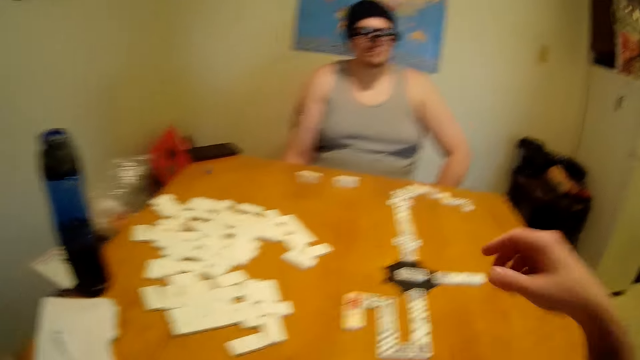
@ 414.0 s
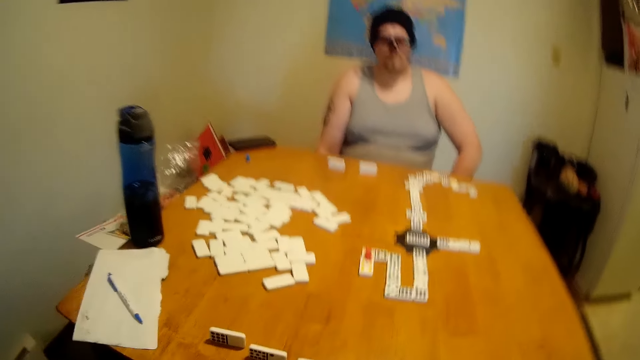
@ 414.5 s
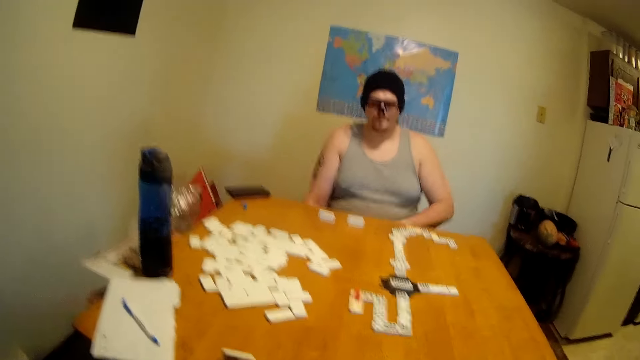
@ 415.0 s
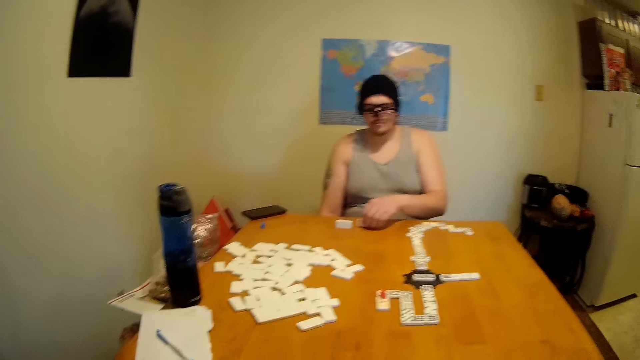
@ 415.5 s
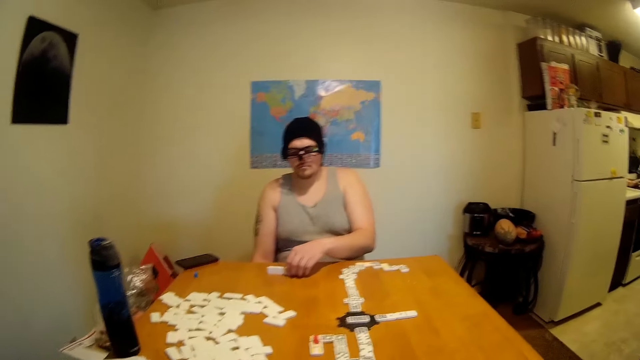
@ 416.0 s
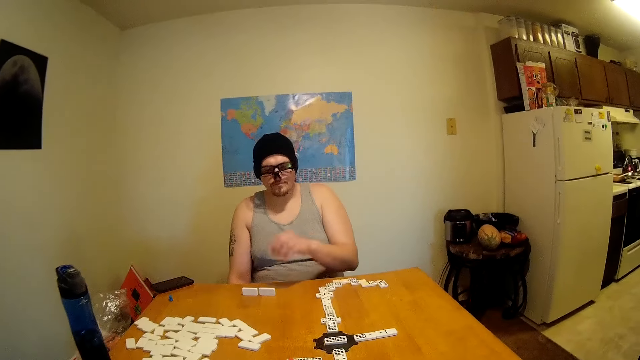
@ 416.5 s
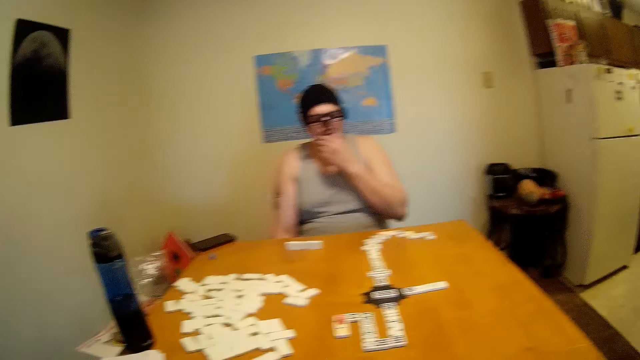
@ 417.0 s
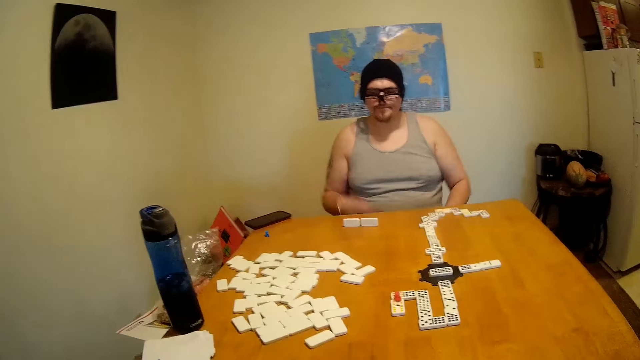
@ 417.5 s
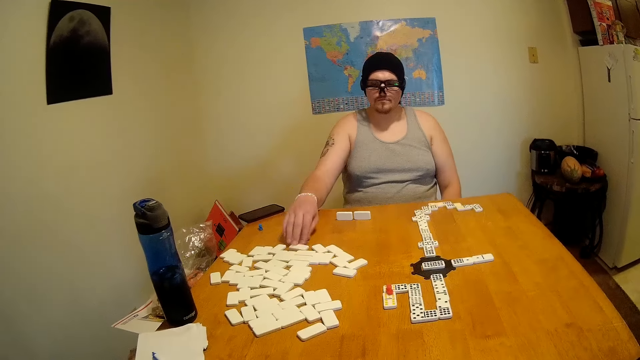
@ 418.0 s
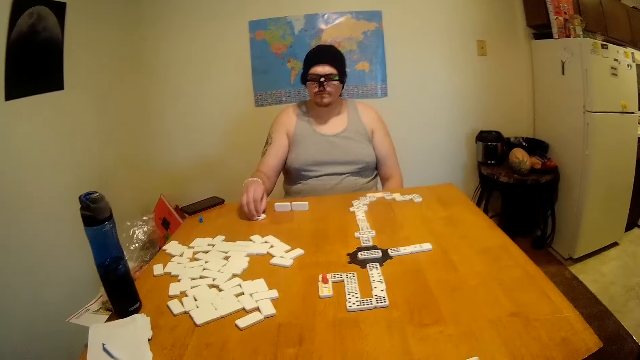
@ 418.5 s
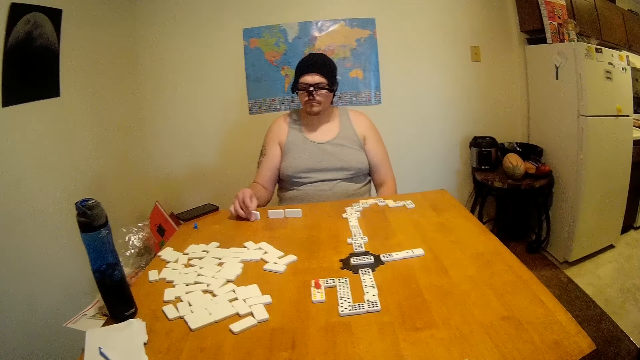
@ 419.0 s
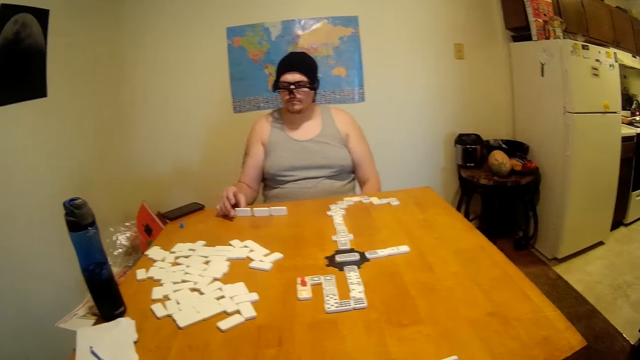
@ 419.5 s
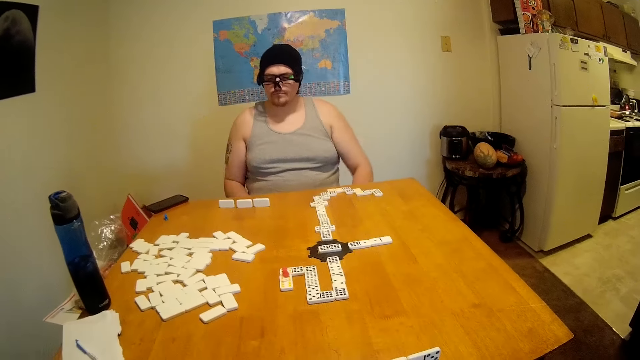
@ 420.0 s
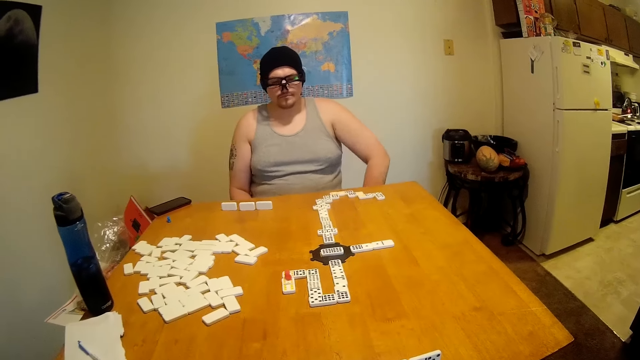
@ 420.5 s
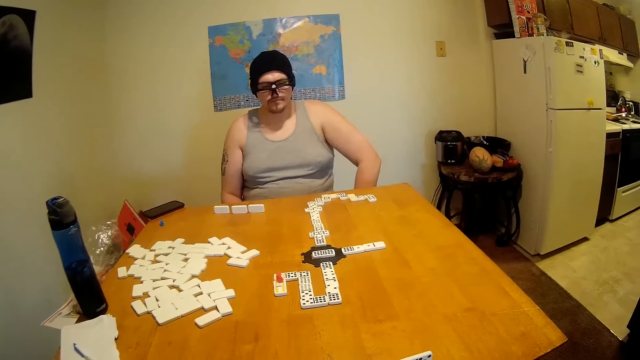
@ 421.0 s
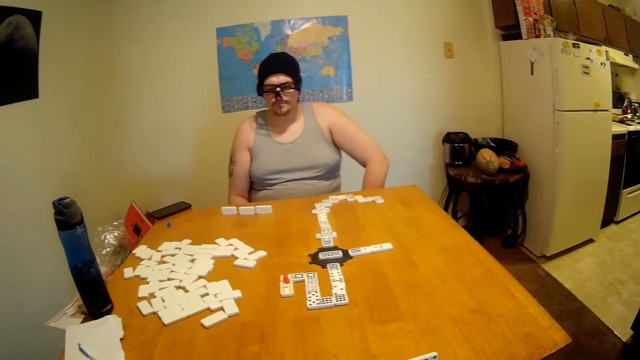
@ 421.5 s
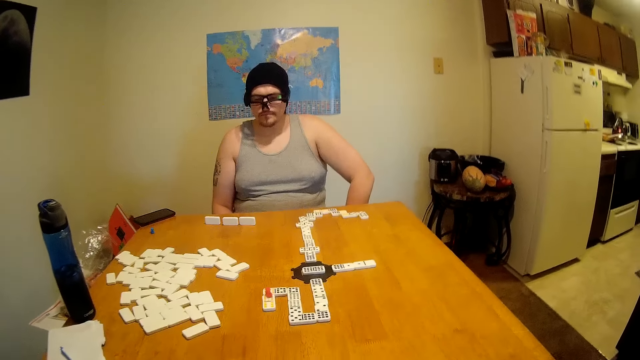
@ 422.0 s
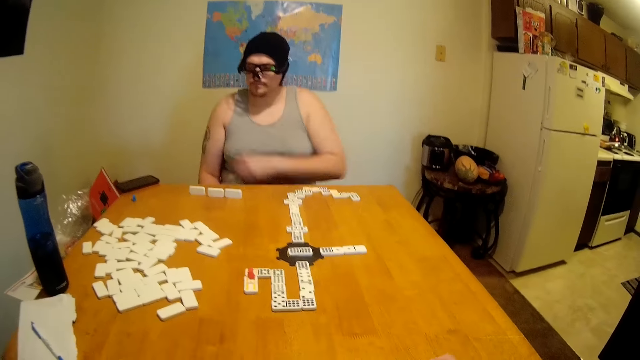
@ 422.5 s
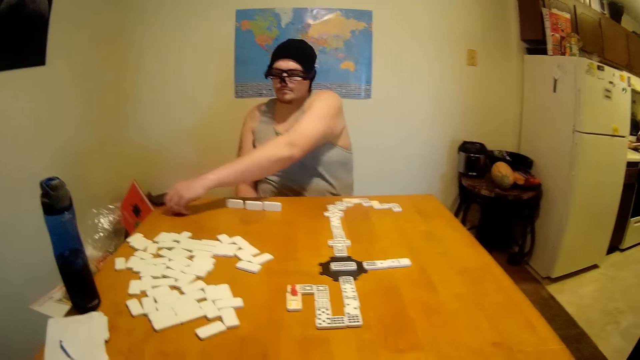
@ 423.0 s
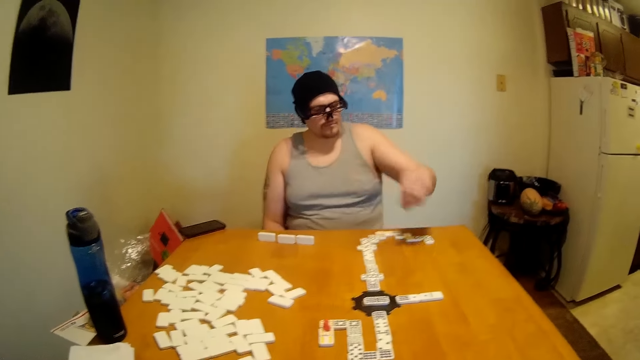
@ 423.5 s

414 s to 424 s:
The camera wearer moves their hand away from the dice. The man holds something and moves the dice. He touches his chin. The camera wearer looks around. The man raises his right hand, lowers his left hand and moves the dice. He lowers his right hand and lifts his left hand. The camera wearer lifts their hand. The man picks up an object and places the object on a dice.

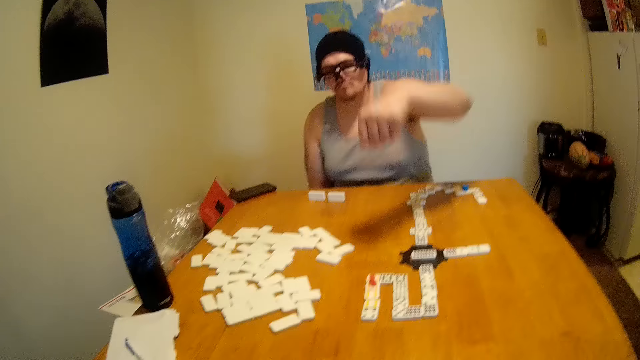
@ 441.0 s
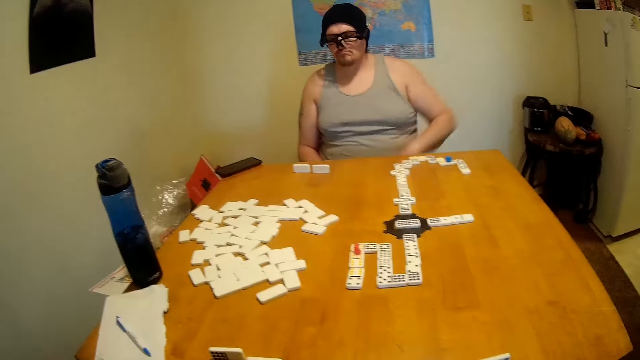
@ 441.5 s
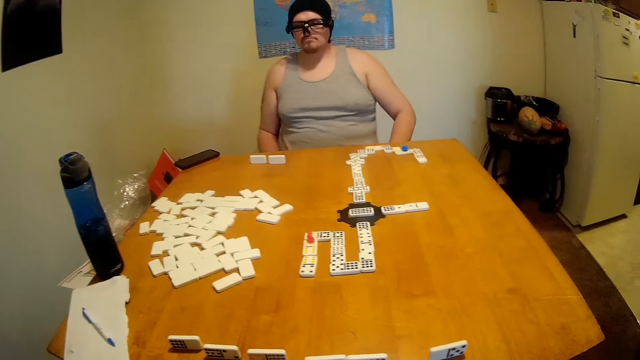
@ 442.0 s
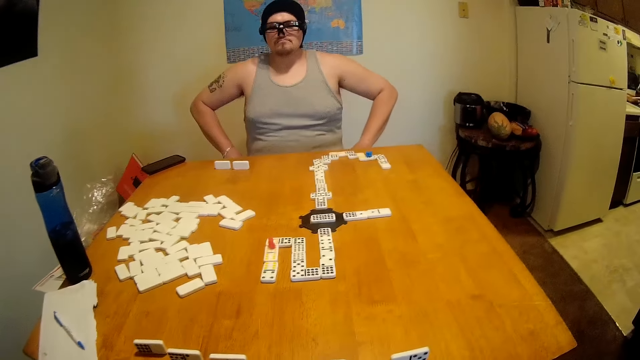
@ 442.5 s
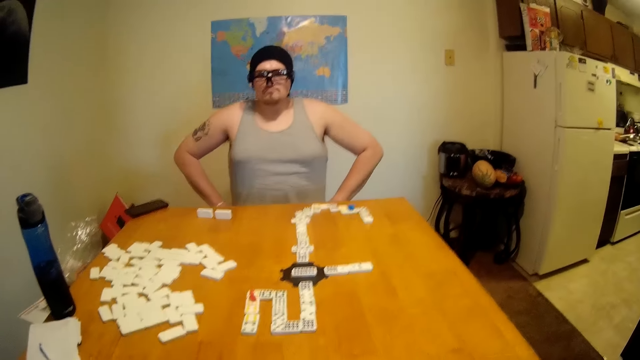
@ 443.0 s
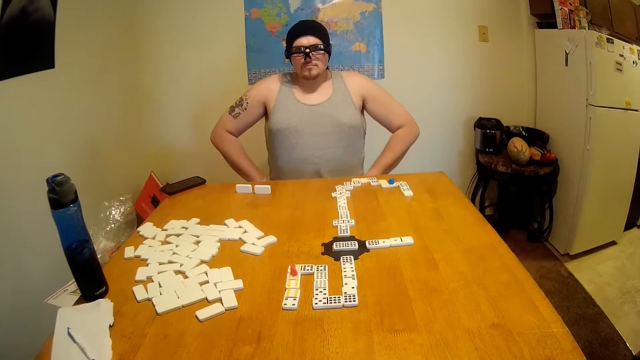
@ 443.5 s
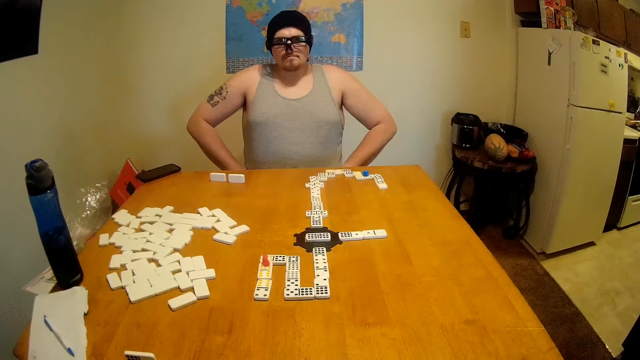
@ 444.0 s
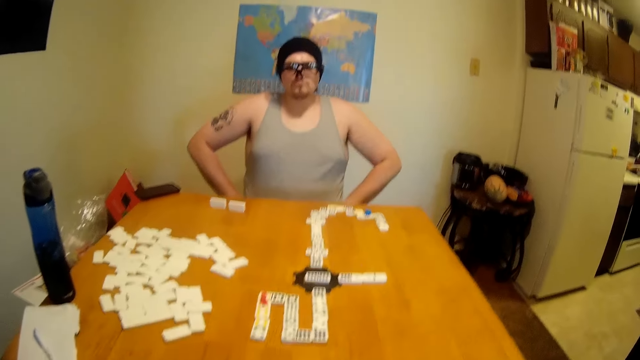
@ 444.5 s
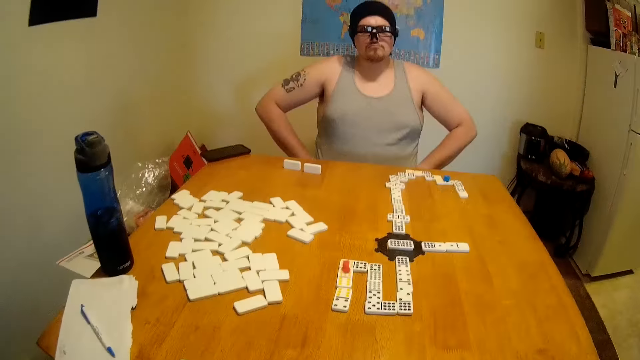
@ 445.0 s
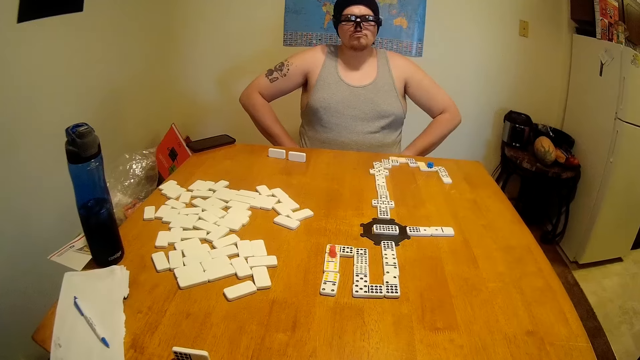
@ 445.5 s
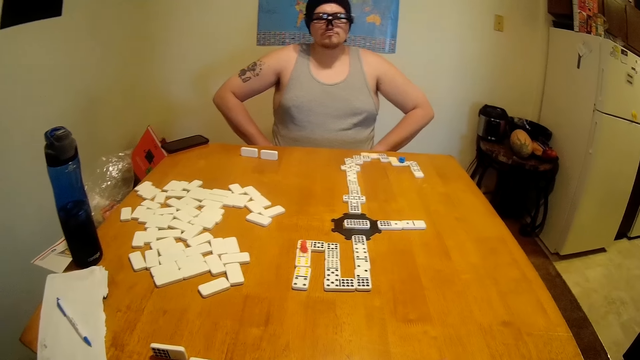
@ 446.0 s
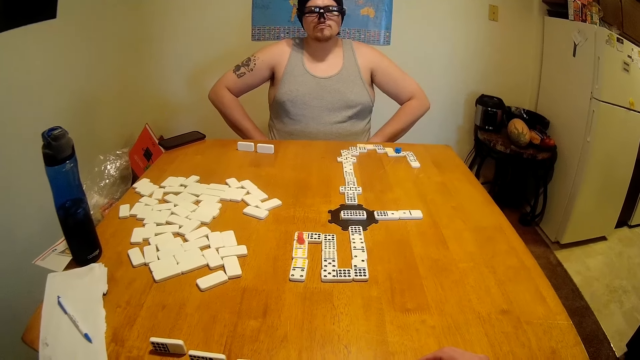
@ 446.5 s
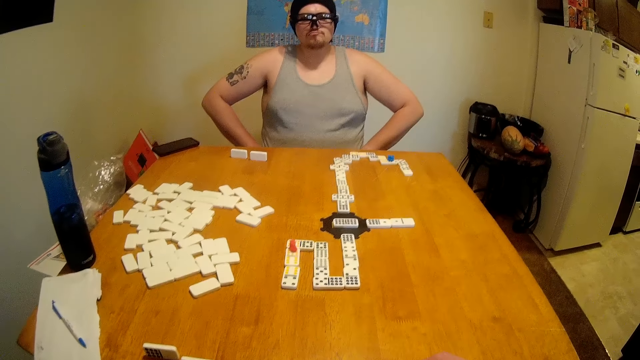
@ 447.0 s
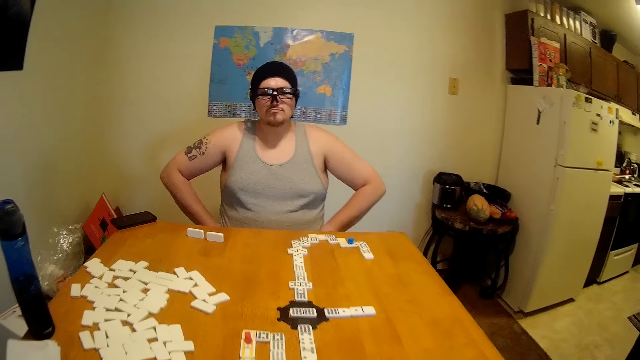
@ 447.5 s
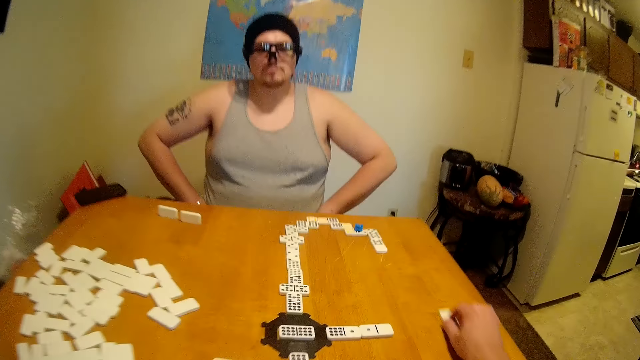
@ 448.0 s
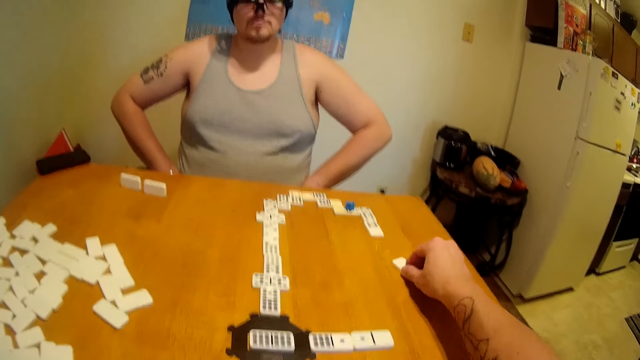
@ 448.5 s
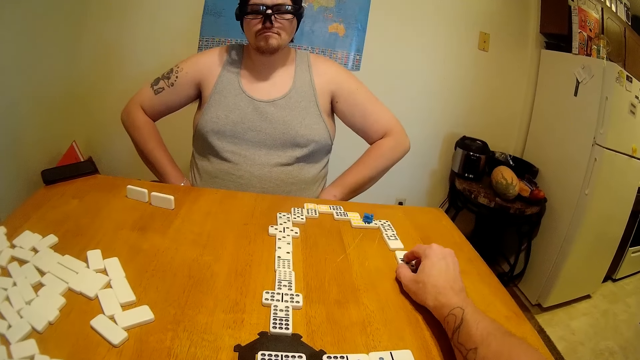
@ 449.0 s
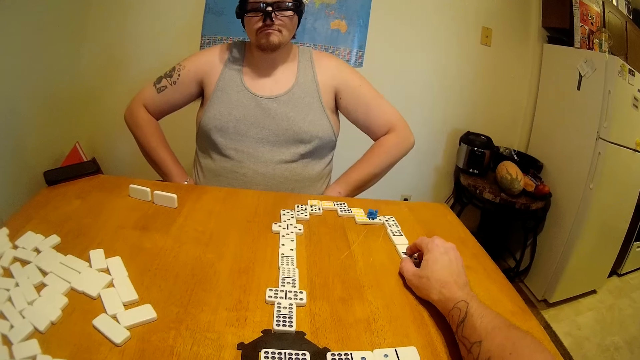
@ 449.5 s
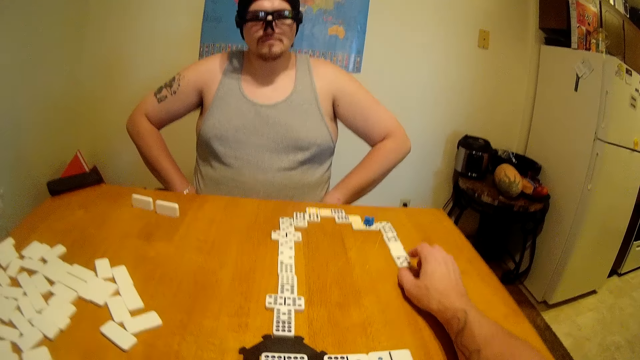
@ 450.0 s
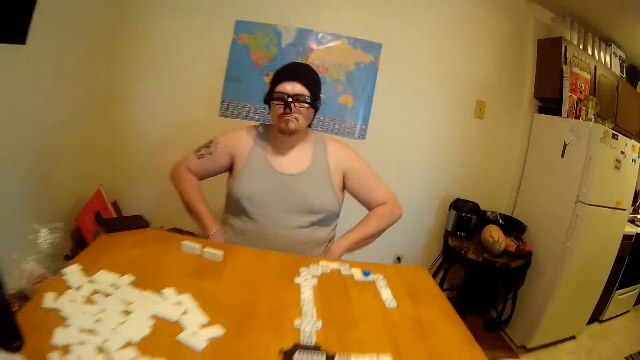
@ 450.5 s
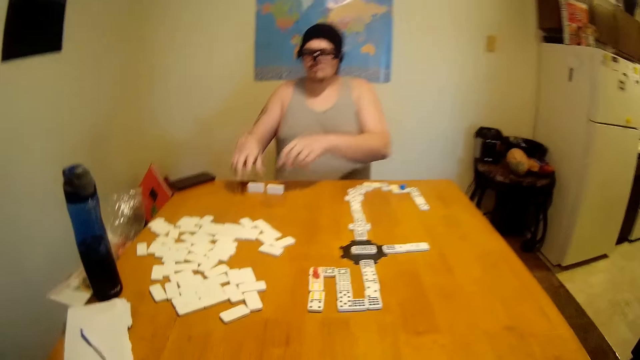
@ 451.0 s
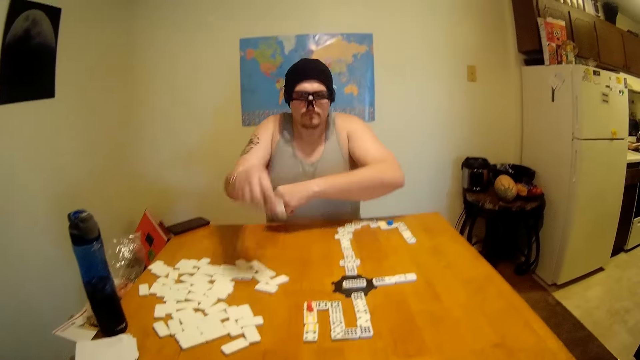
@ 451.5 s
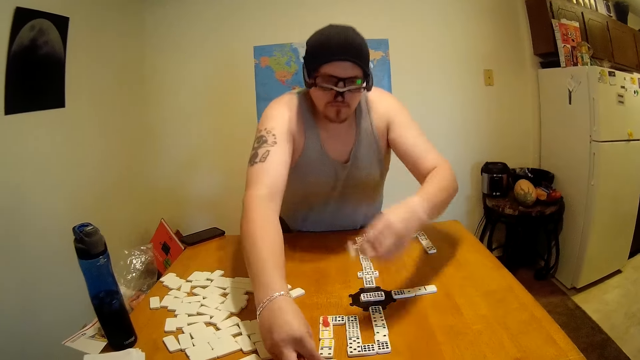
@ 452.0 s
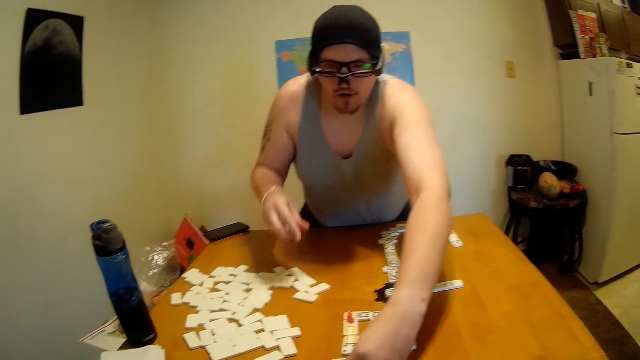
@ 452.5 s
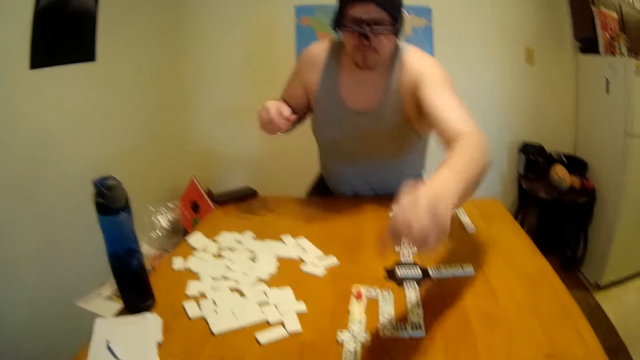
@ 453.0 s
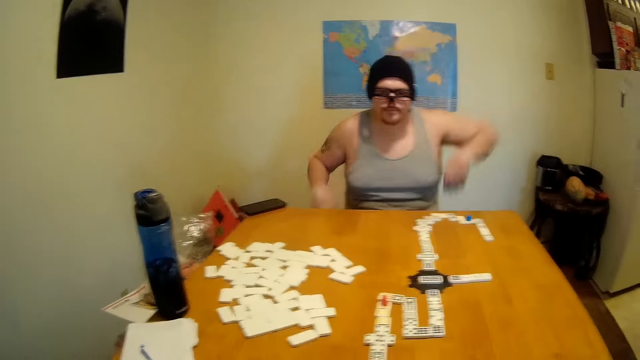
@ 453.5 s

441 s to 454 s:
The man lowers his left hand. The camera wearer looks at the table. The man adjusts something. The camera wearer plays. They put the dice on the table. They move their hand away from the dice. The man raises both hands, picks up the dice, stands from the chair, plays, puts the dice on the table and sits.
